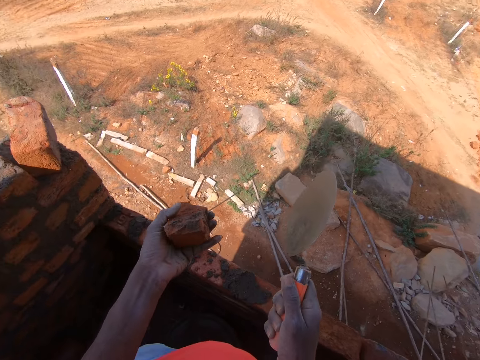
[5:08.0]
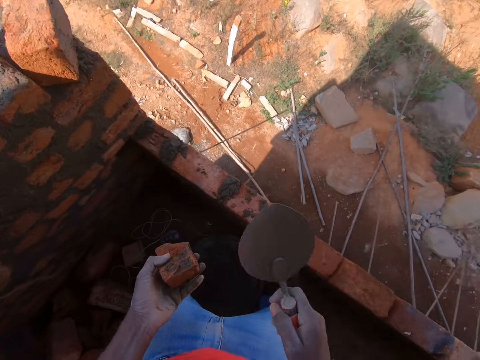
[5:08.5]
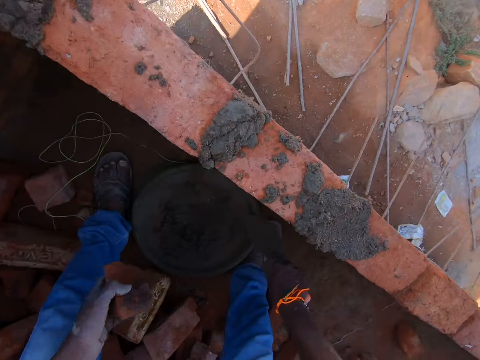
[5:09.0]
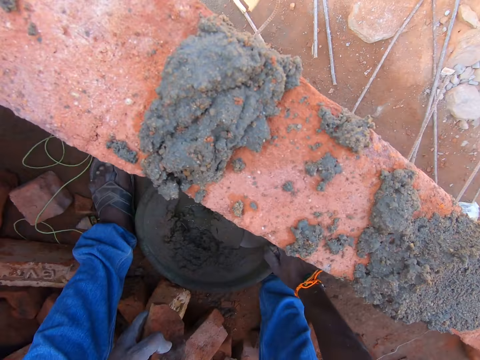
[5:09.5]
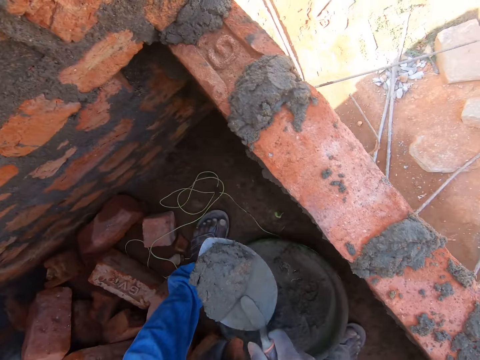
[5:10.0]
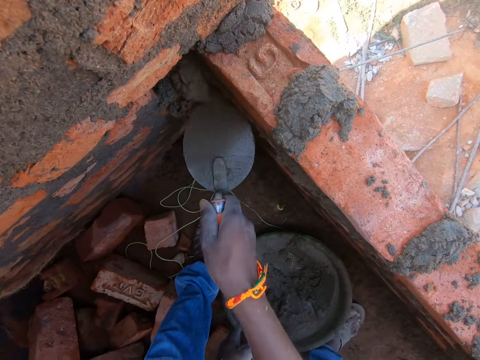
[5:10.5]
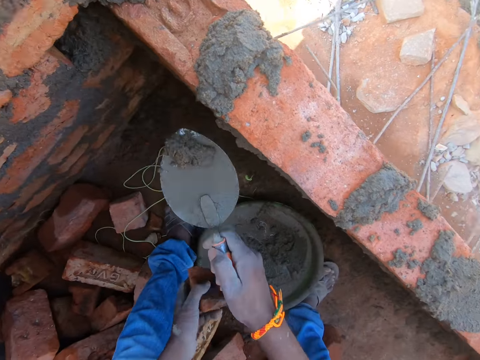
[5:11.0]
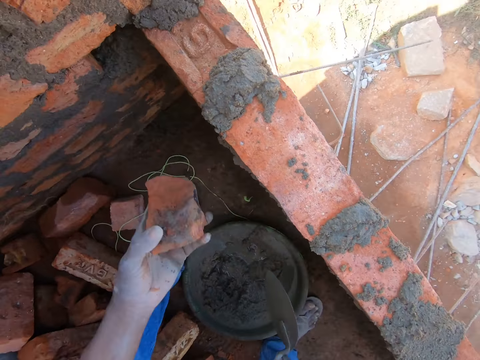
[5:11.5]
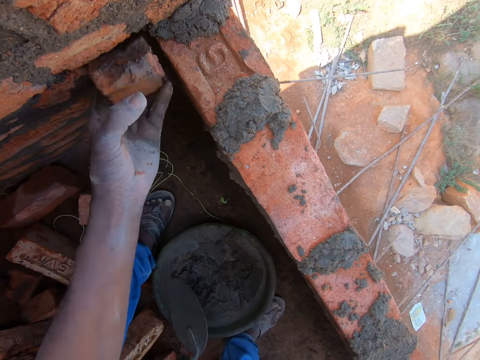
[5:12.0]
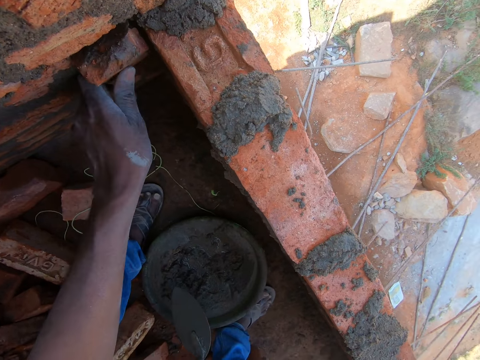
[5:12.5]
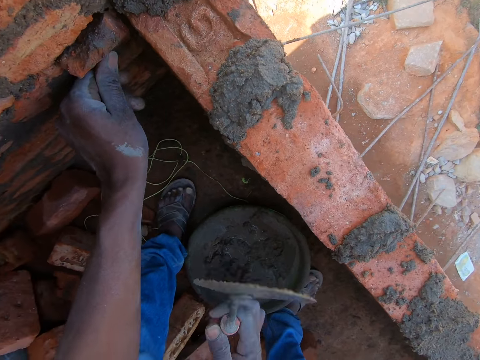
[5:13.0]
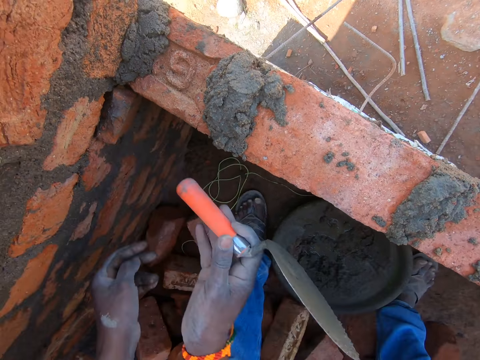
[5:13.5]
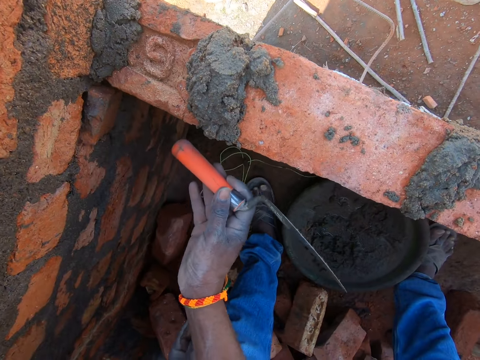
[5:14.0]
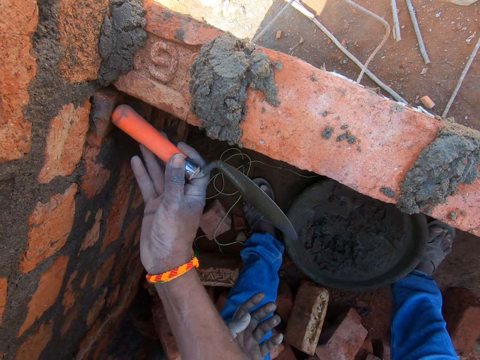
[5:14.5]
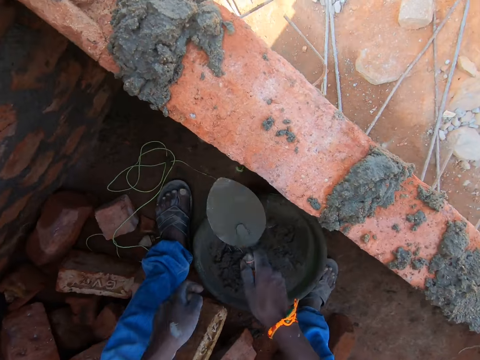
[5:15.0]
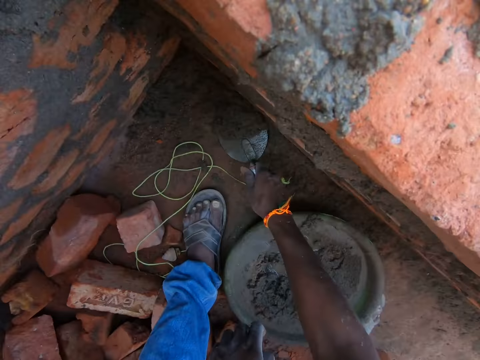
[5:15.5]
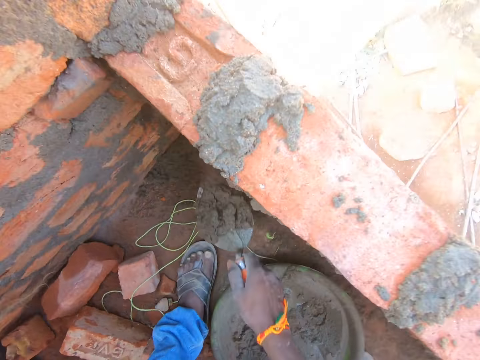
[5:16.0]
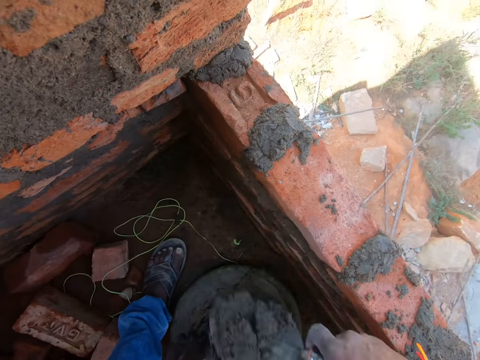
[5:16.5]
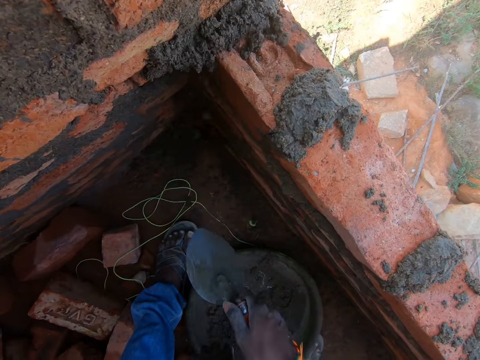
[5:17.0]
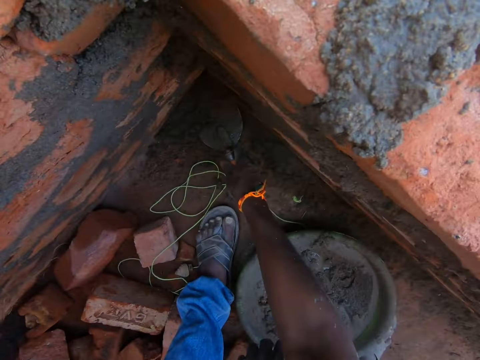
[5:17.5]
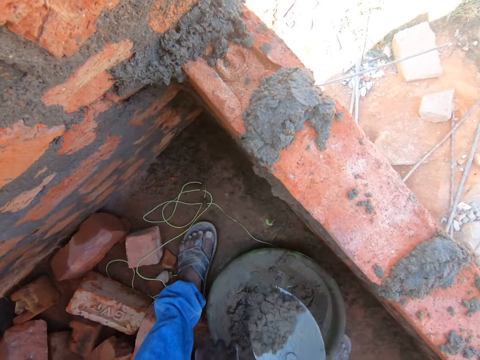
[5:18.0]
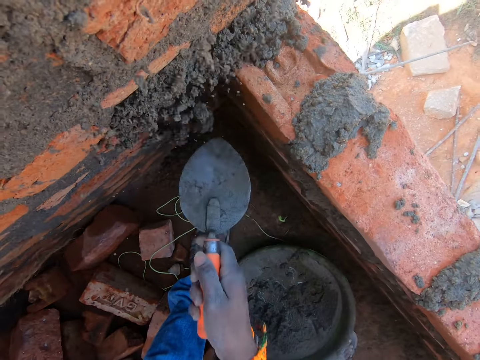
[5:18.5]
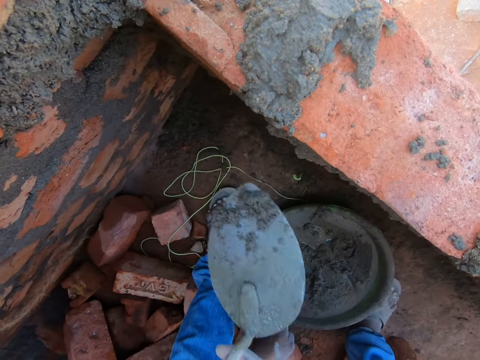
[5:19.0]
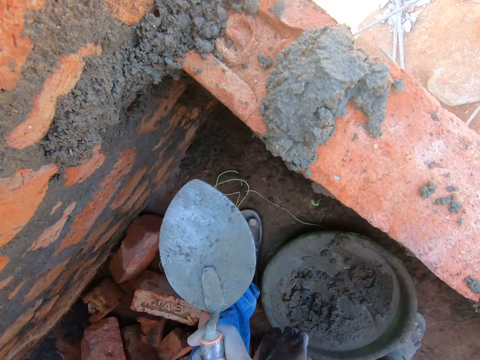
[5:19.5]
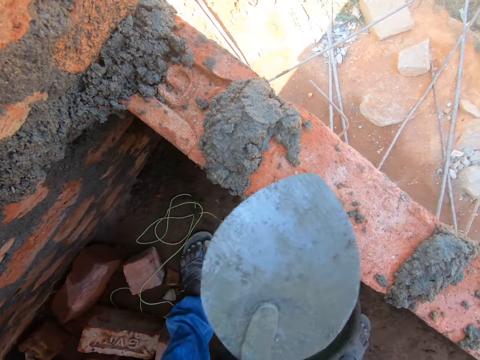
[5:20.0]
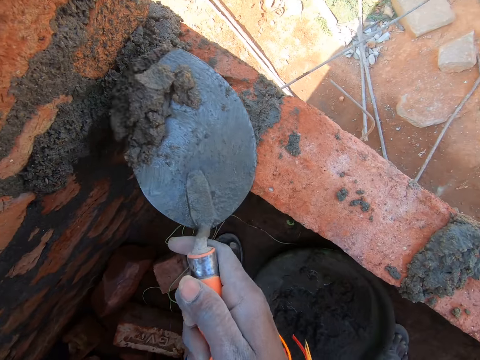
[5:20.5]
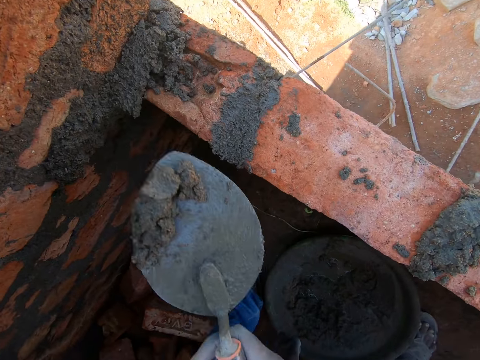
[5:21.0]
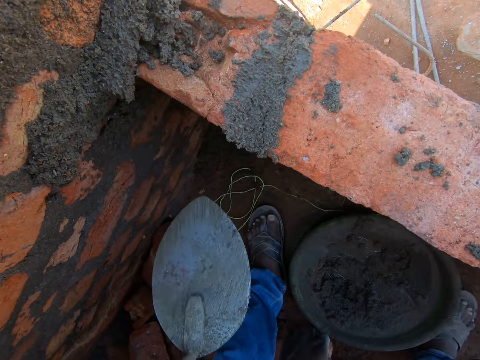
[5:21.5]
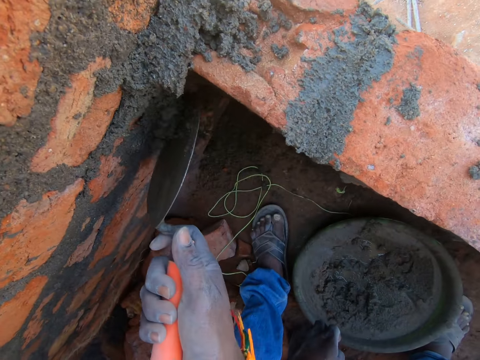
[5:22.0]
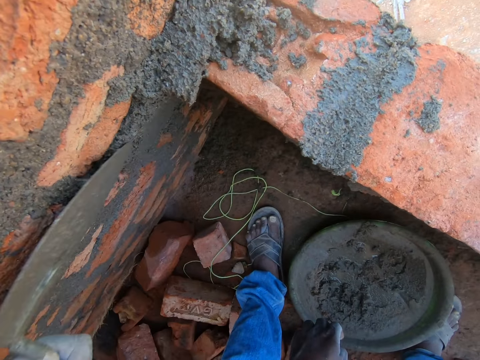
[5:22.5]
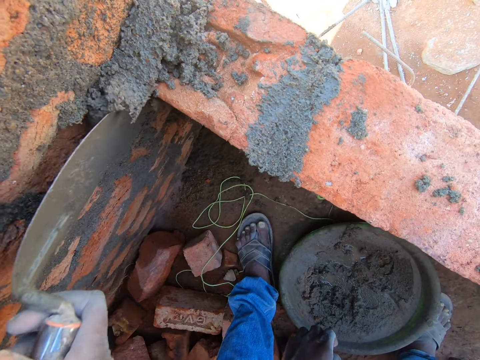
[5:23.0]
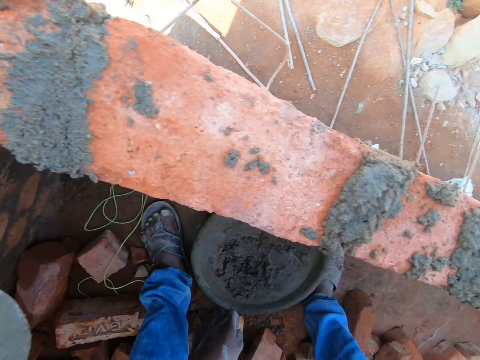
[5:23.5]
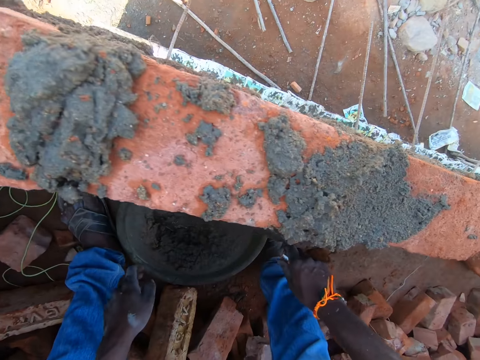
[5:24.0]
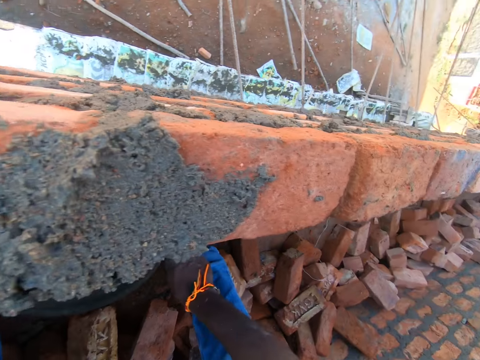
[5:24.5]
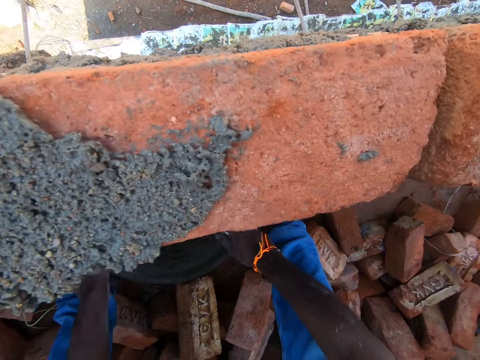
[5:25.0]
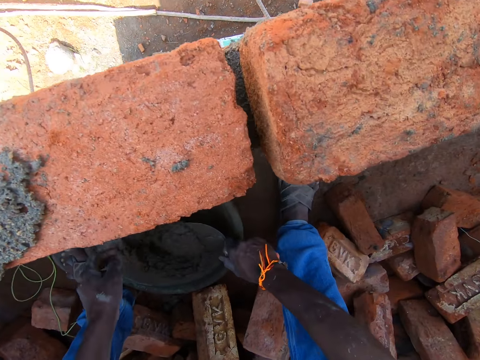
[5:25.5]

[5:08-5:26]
The camera wearer scoops cement or sand with a trowel. They put the cement on the wall. They drop the sand. They put the cement in a basin. They fix a brick on the wall. They drop the bricks. They hit the brick with the trowel. They put the cement on the wall. They scoop the sand with the trowel. They put the cement on the wall. They throw the sand. They put the cement on the wall. They scoop the sand with the trowel. They put the cement on the wall. They throw the sand. They scoop the cement with the trowel. They put the cement on the wall. They throw the sand. They smear the cement on the wall. They sand the soil. They scoop the cement with the trowel.

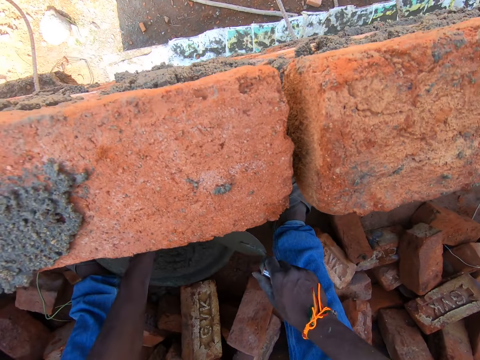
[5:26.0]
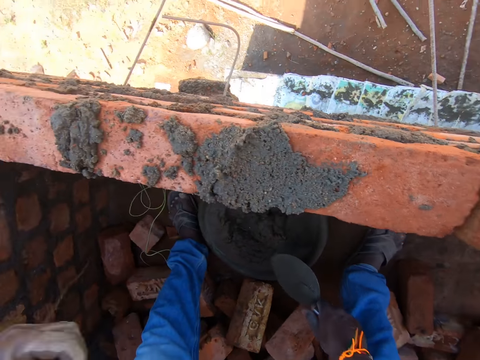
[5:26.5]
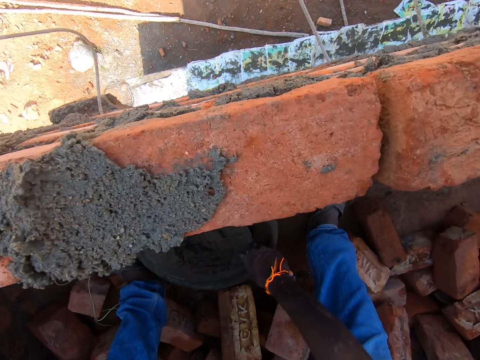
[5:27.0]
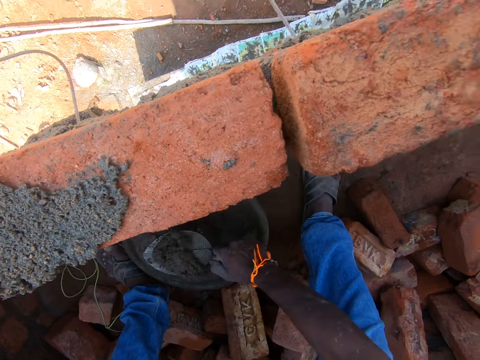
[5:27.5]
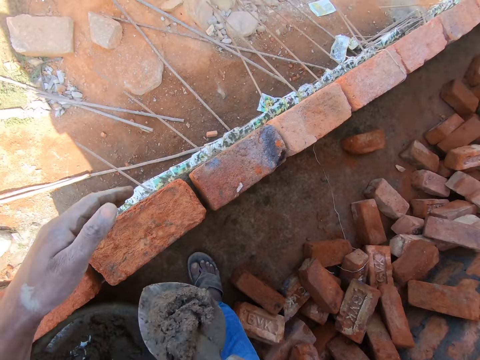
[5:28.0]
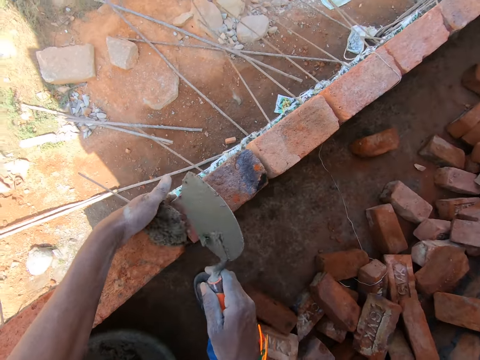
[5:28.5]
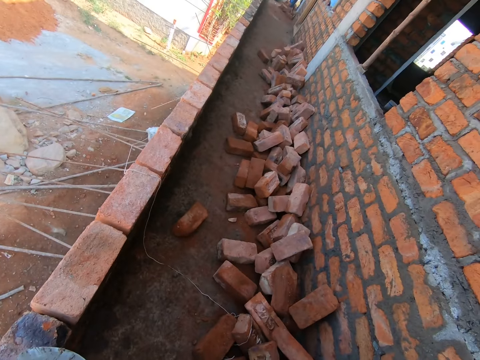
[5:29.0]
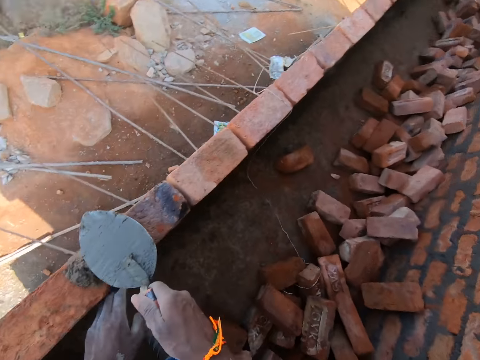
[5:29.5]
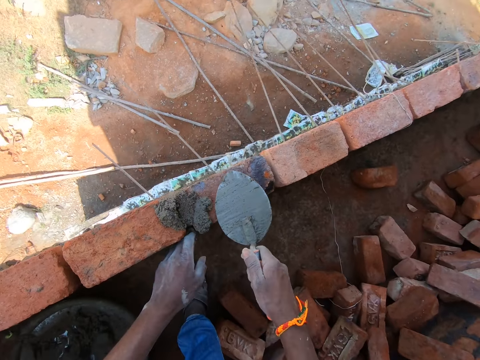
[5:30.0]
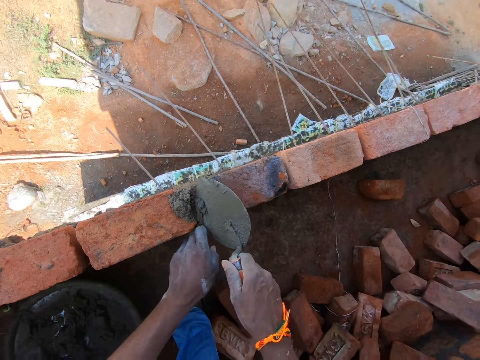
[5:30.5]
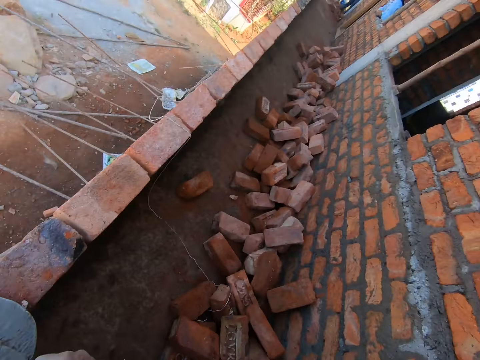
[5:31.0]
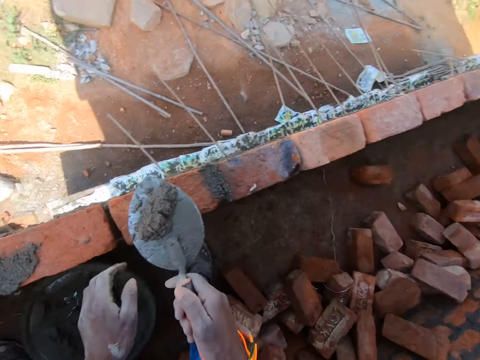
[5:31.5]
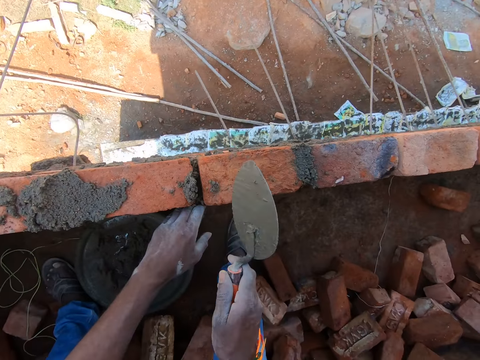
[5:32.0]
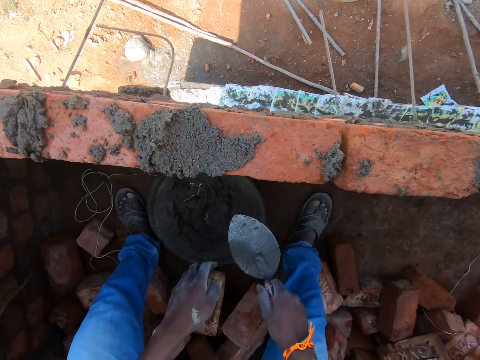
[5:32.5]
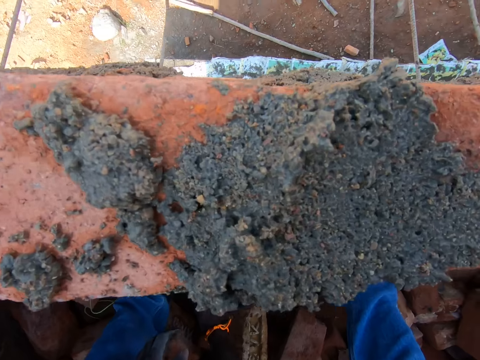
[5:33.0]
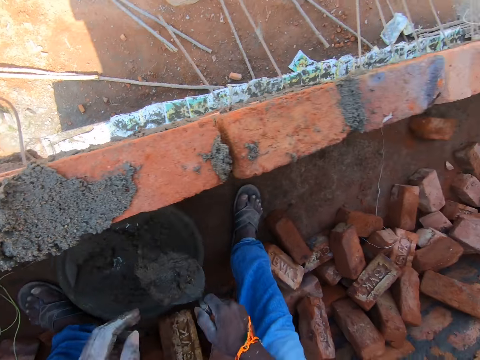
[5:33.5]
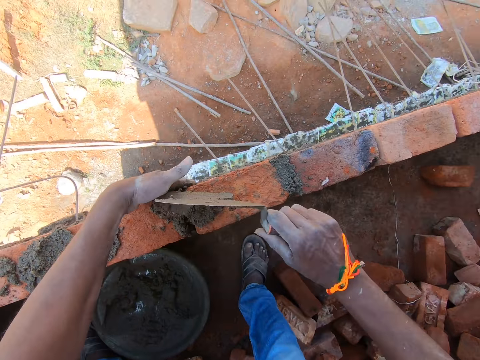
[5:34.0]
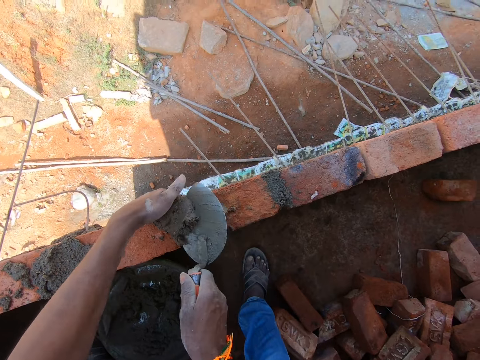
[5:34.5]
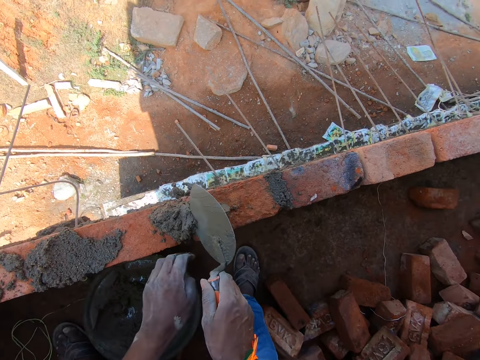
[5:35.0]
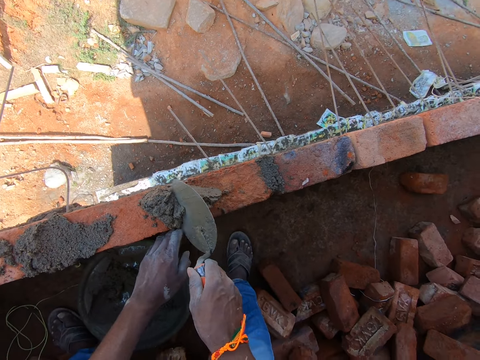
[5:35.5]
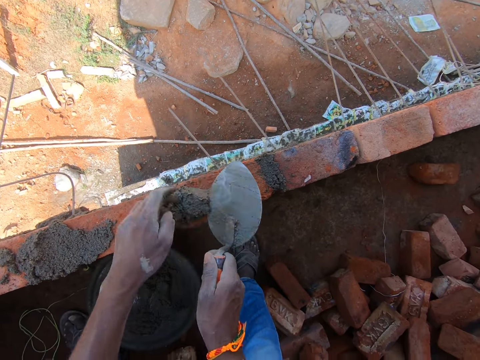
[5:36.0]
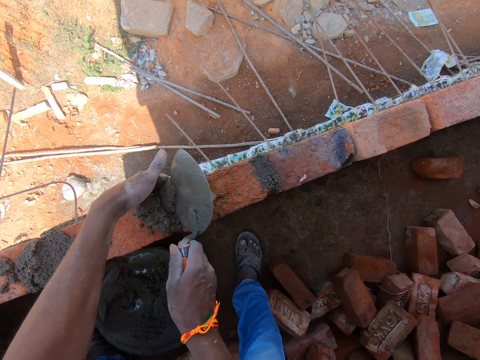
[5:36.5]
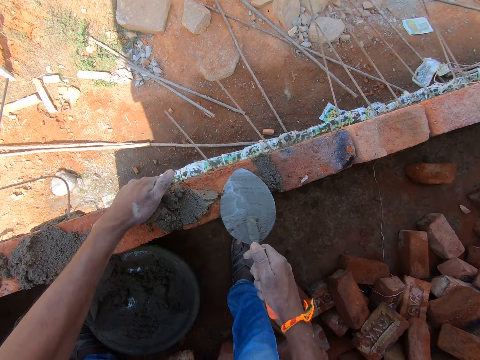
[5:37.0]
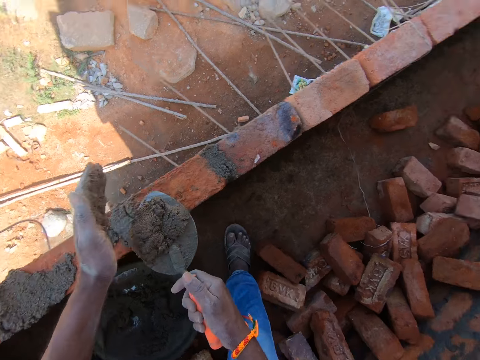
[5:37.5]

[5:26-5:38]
The camera wearer puts cement or sand in a basin. They take something. They throw down the object. They scoop the cement with a trowel. They hold the wall with the left hand. They put the cement on the wall between the bricks. They look around. They insert the cement on the wall with the trowel. They scoop the sand with the trowel. They scoop the cement with the trowel. They look around. They put the cement on the wall between the bricks. They scoop the cement with the trowel. They put the cement on the wall between the bricks. They hold the wall with the left hand. They insert the cement on the wall with the trowel. They scoop the sand with the trowel. They insert the cement on the wall with the trowel. They hold the wall with the left hand. They hold the sand with the left hand. They scoop the cement with the trowel.
